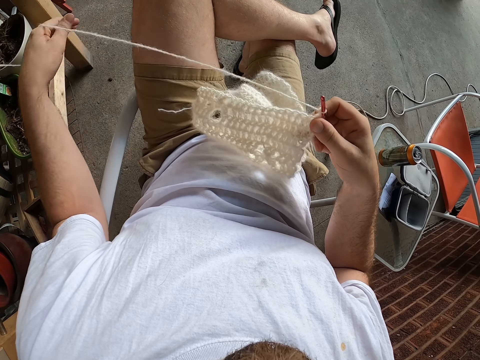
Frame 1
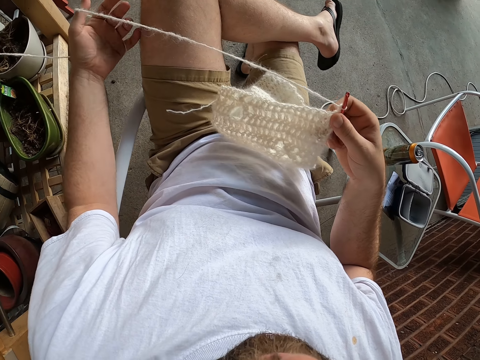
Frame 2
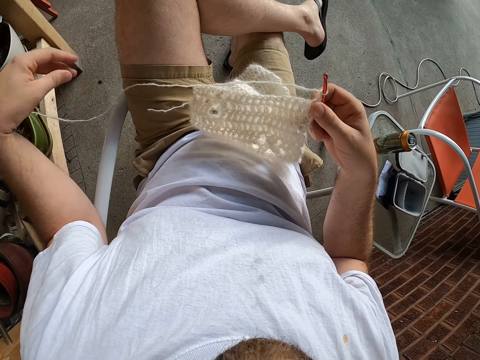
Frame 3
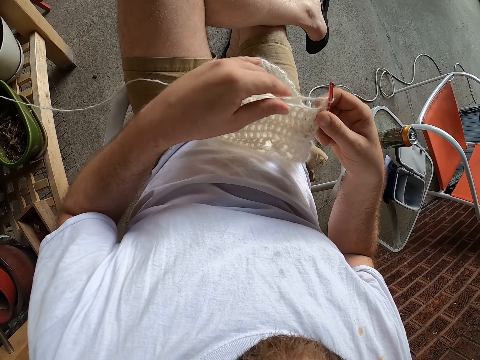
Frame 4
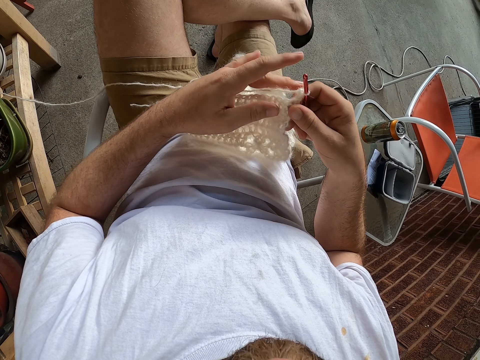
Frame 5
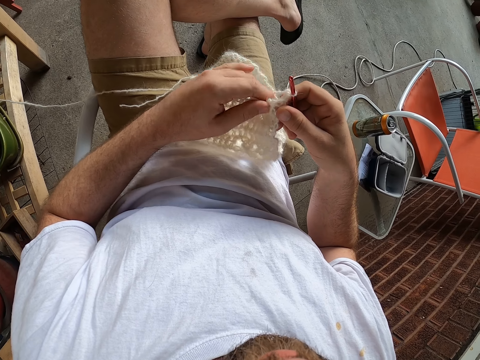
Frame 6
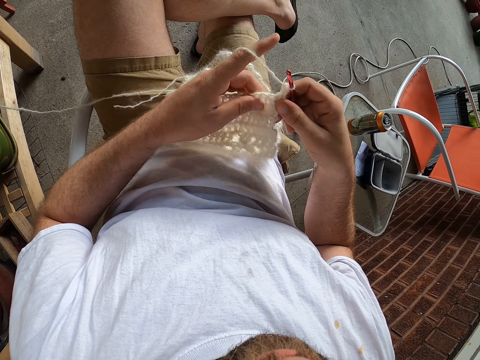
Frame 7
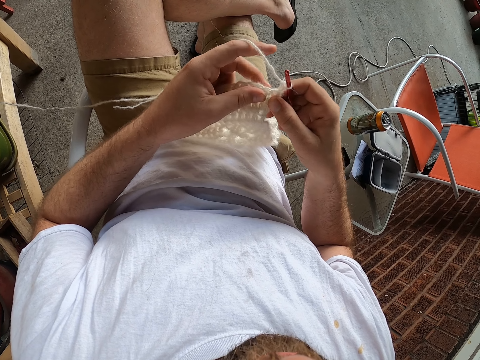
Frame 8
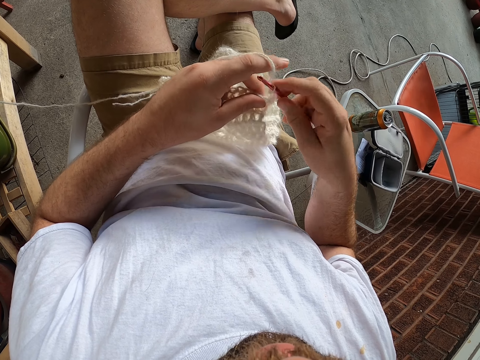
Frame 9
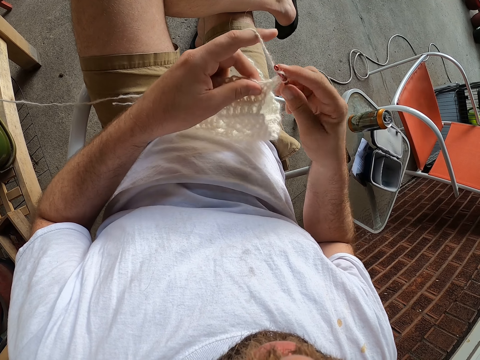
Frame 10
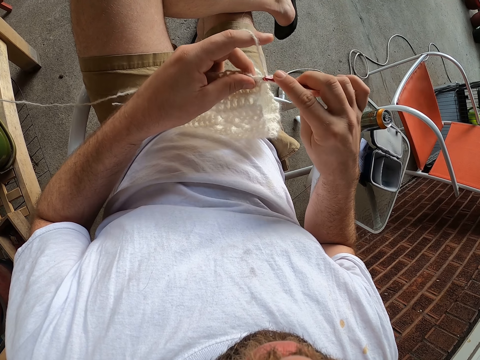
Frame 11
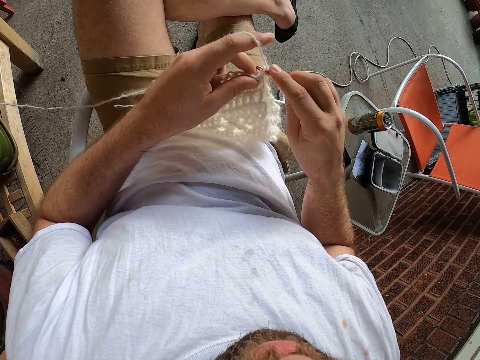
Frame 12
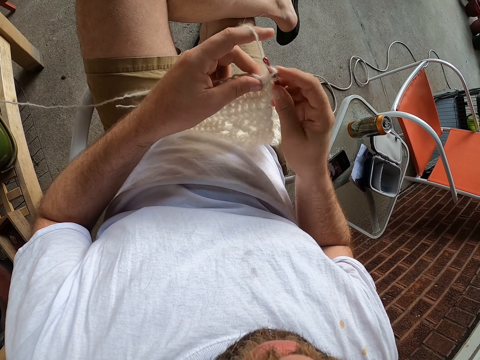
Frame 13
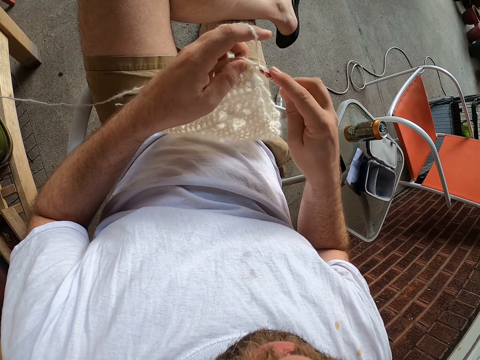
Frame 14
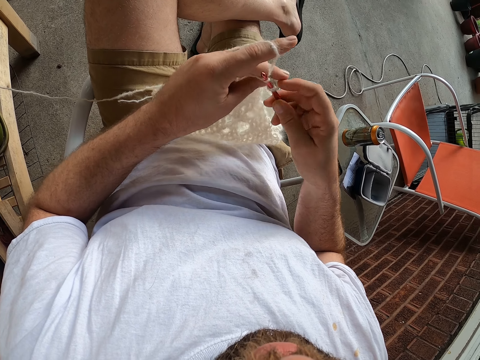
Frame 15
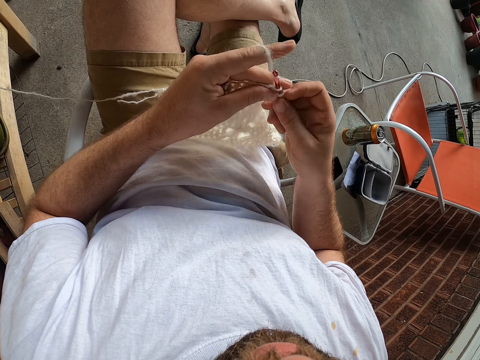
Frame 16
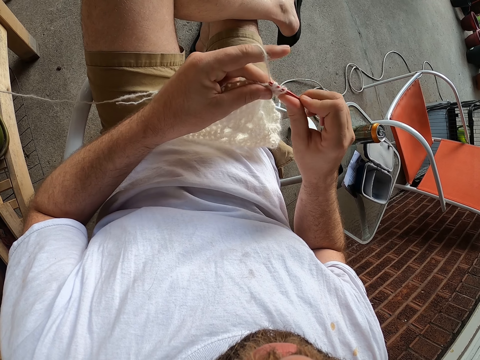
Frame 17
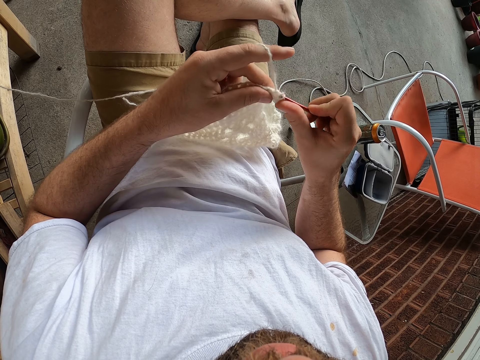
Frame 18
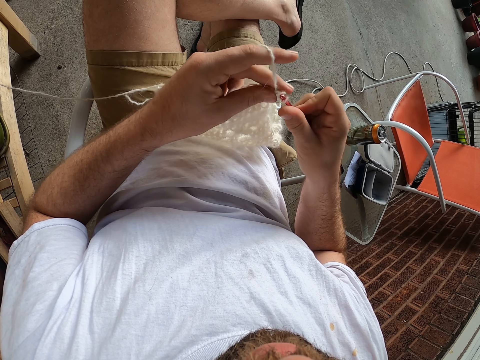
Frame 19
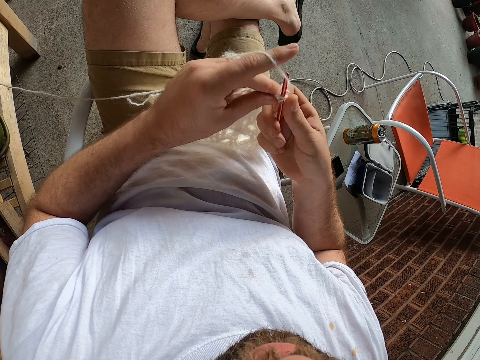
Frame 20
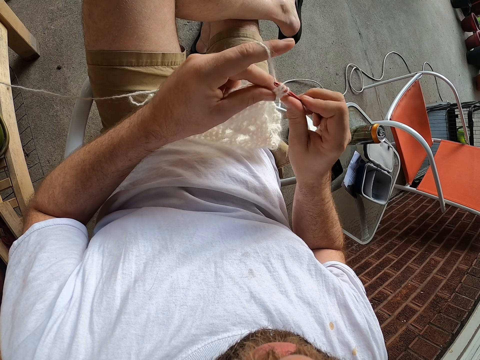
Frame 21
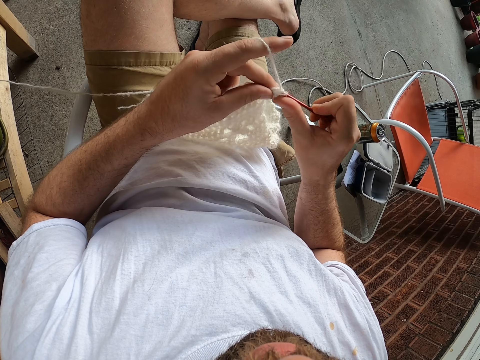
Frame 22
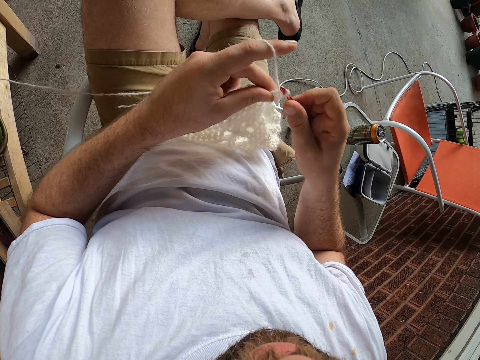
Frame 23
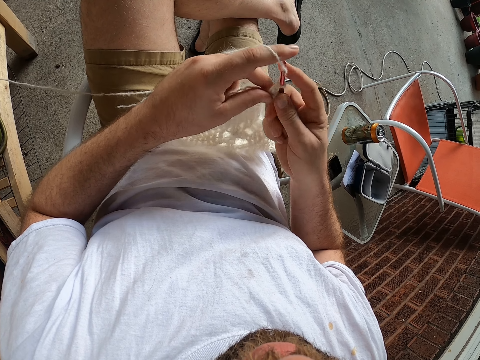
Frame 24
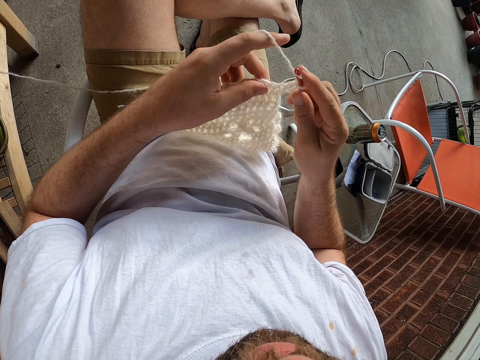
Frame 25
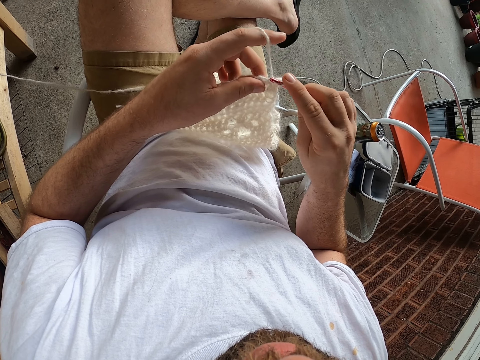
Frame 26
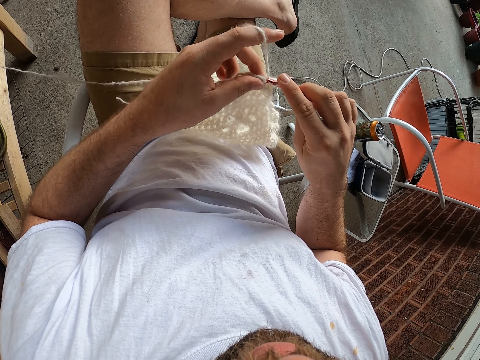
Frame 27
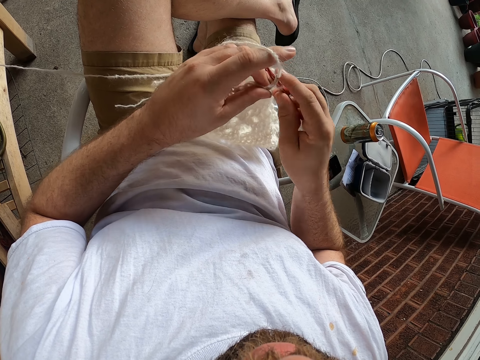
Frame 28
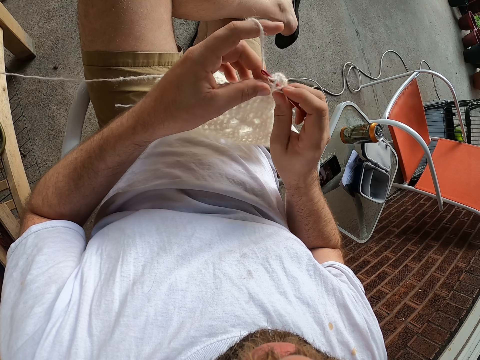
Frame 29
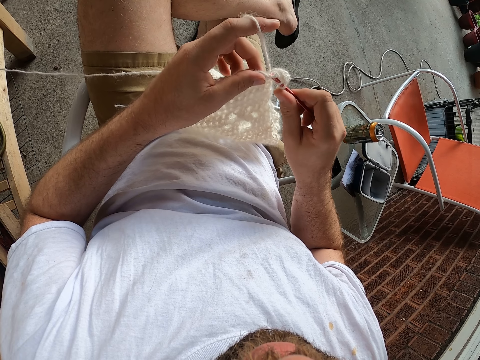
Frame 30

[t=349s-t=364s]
The camera wearer adjusts the knitting thread. They hold a knitting fabric. They knit the fabric. They knit the fabric again.

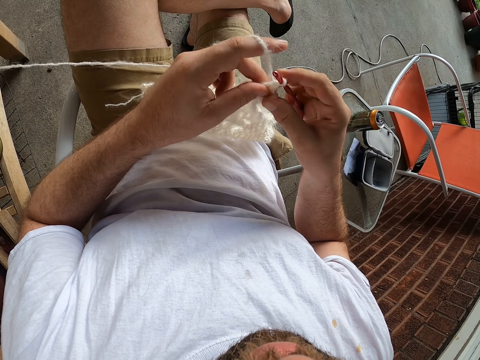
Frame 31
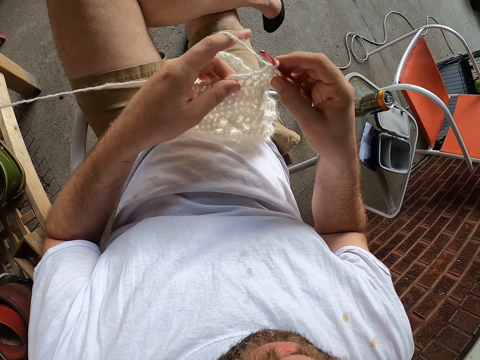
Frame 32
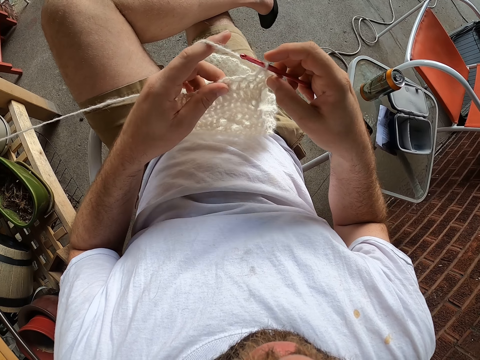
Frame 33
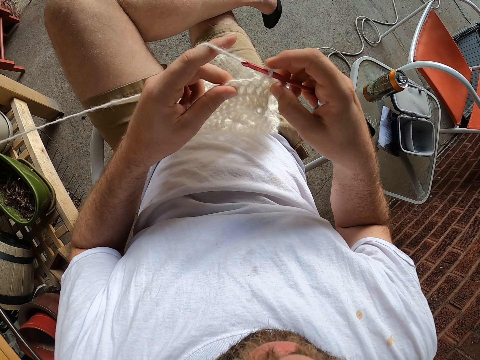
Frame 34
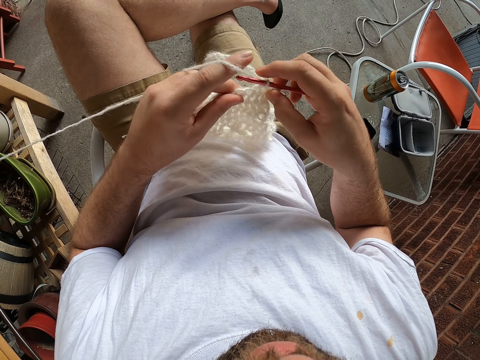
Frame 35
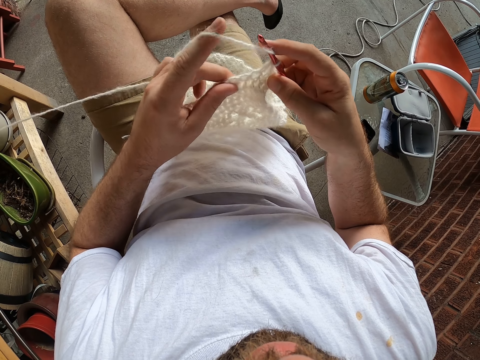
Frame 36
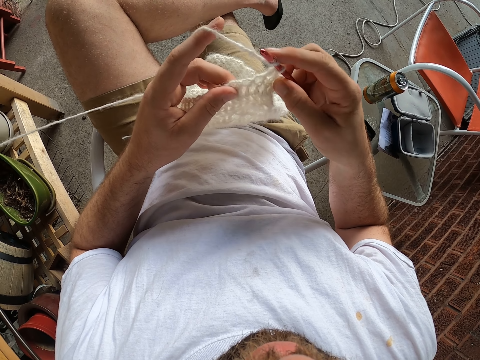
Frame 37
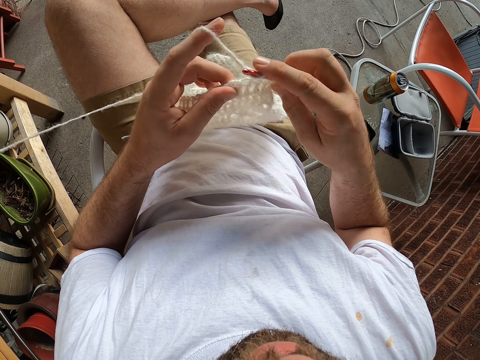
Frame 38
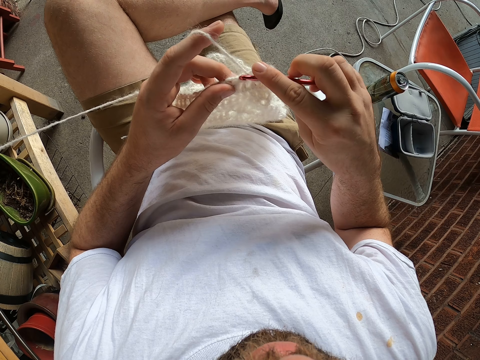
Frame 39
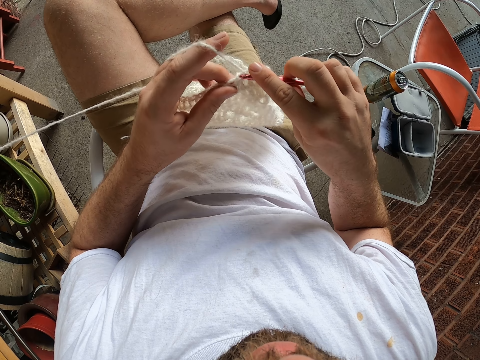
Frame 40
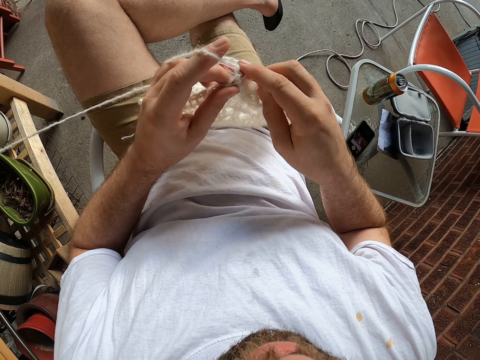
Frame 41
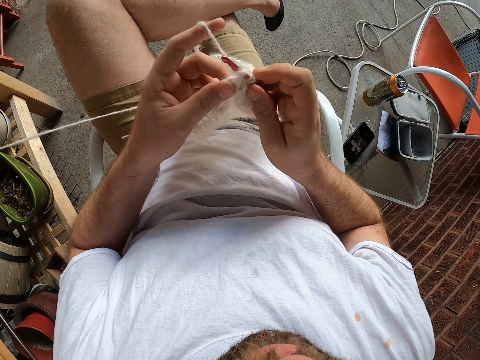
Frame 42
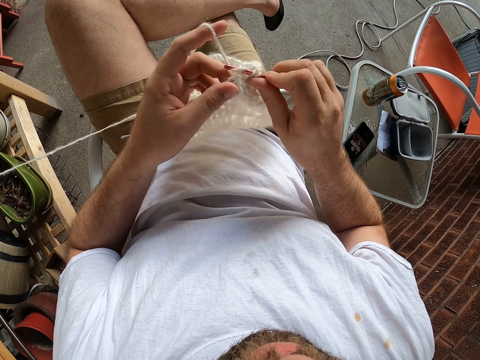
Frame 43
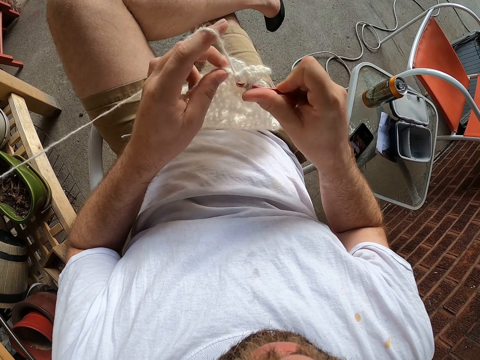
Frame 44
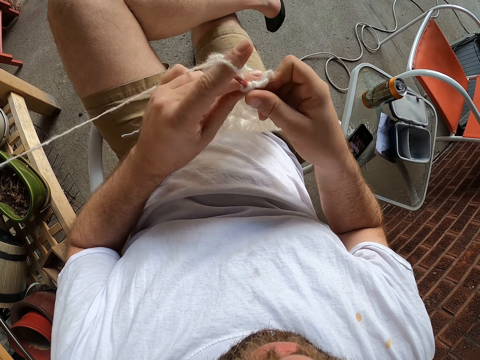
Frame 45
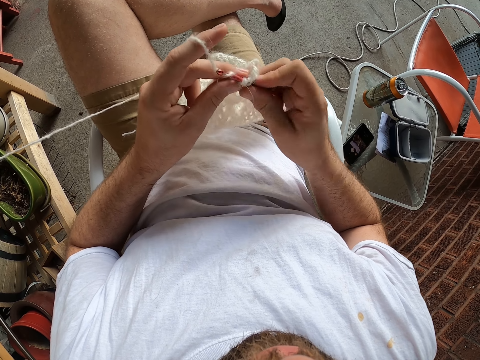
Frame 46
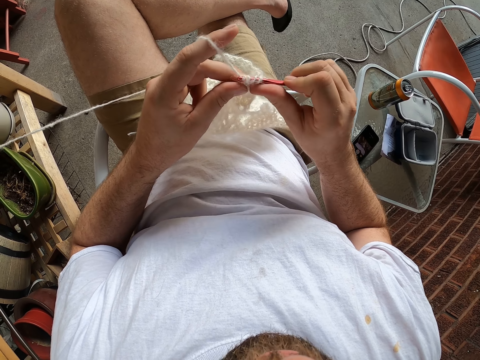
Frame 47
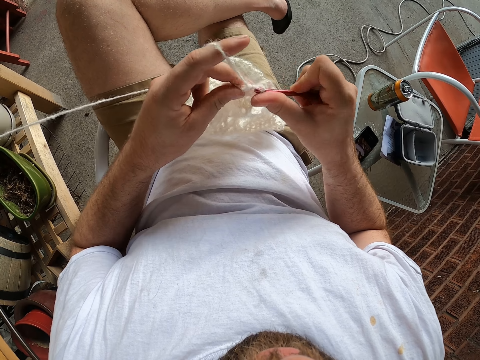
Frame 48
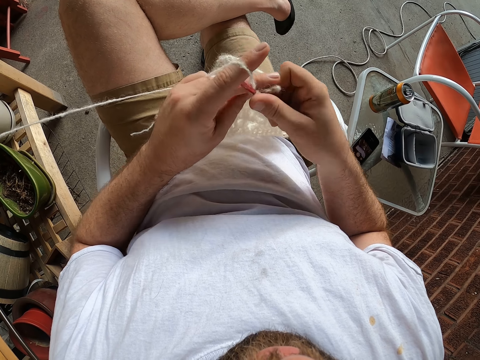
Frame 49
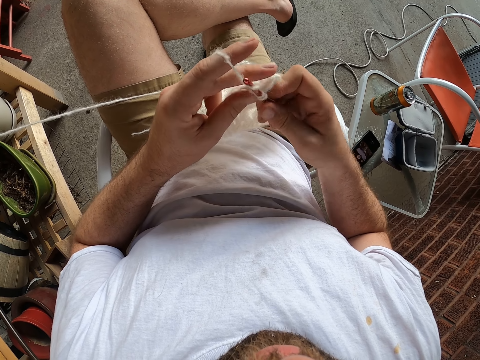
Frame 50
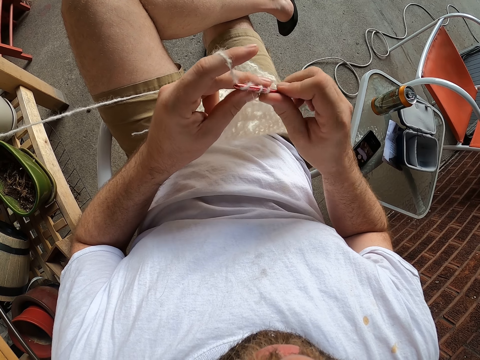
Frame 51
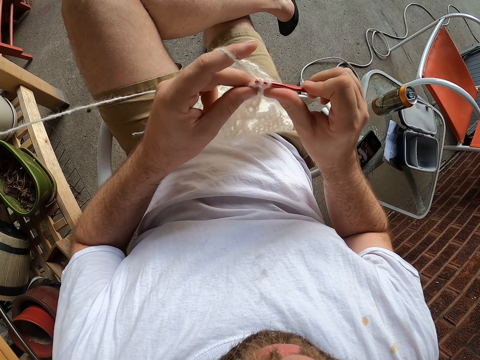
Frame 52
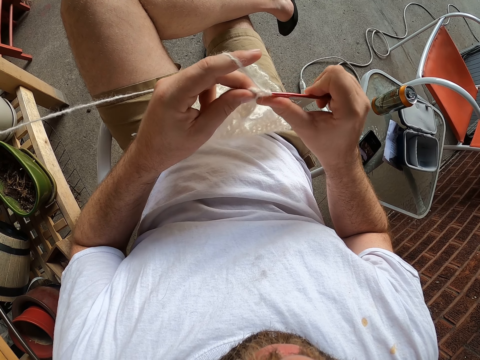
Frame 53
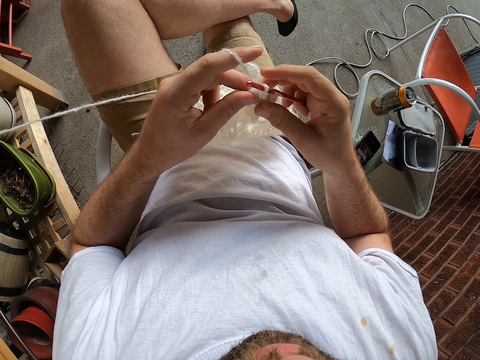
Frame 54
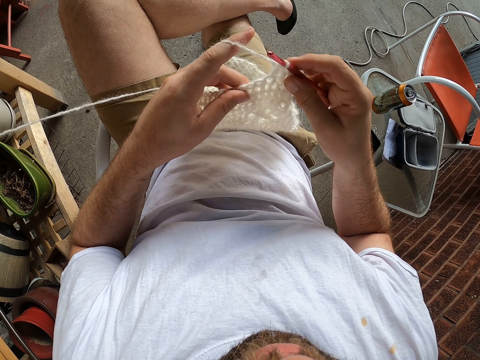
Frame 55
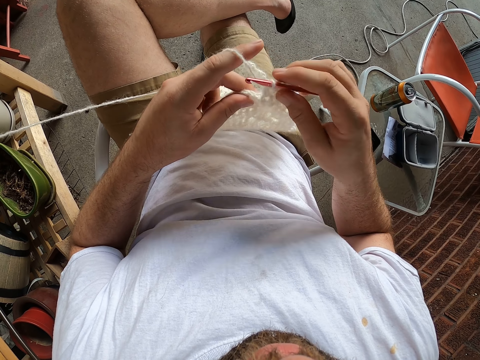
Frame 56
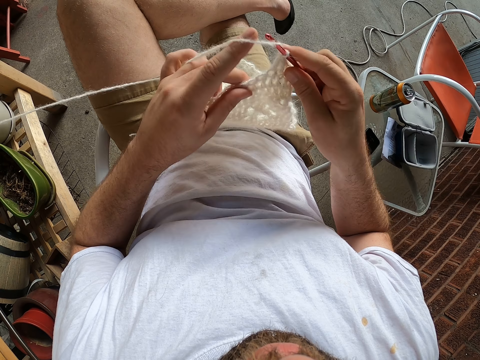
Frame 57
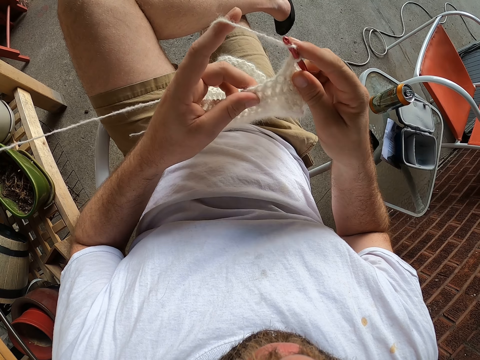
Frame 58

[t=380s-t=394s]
The camera wearer holds a knitting fabric. They hold a crochet. They knit the fabric. They hold the knitting fabric.
